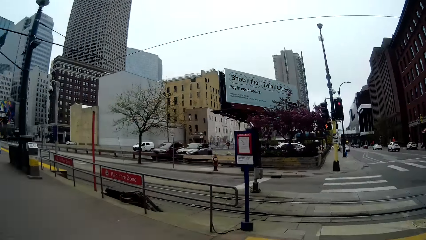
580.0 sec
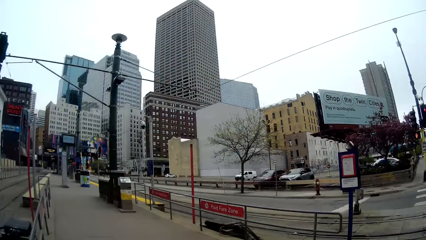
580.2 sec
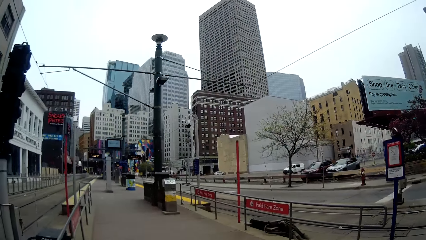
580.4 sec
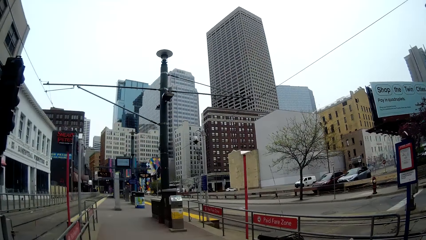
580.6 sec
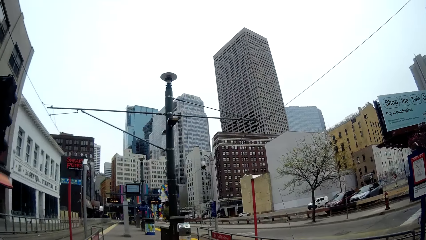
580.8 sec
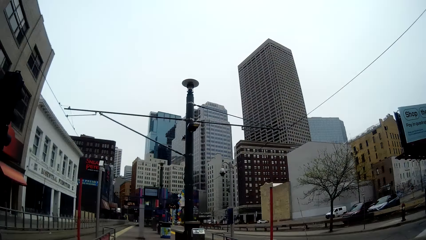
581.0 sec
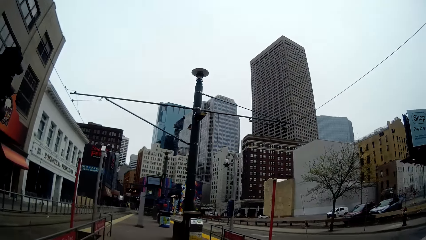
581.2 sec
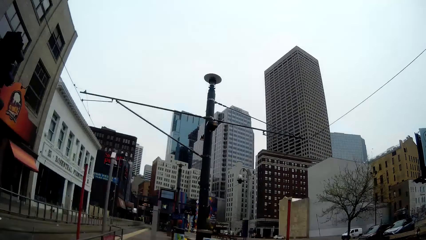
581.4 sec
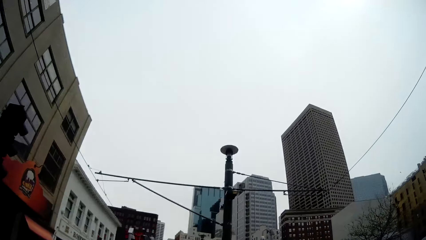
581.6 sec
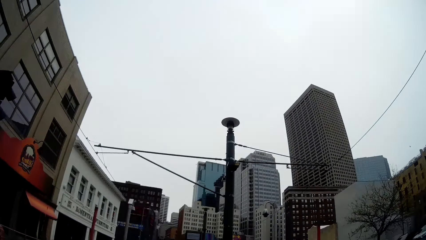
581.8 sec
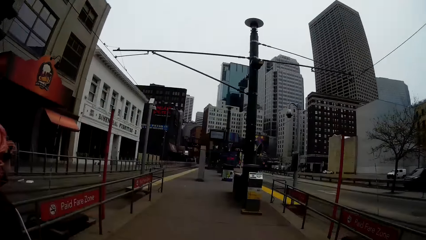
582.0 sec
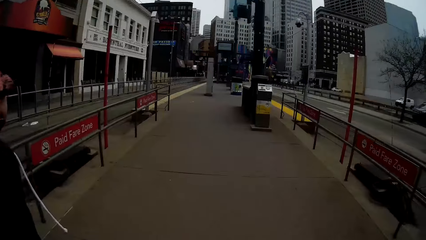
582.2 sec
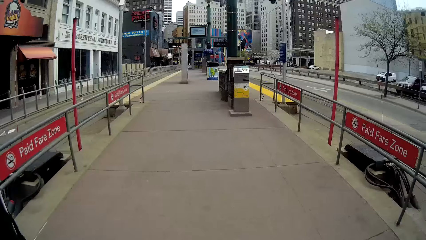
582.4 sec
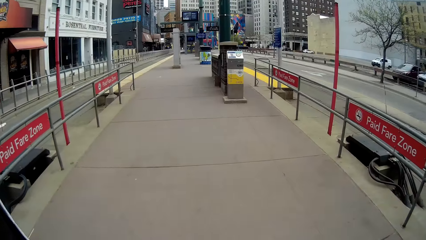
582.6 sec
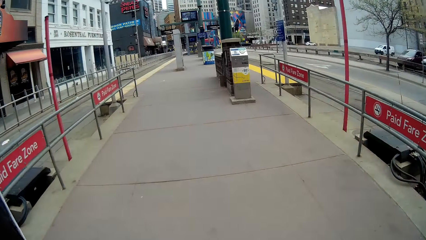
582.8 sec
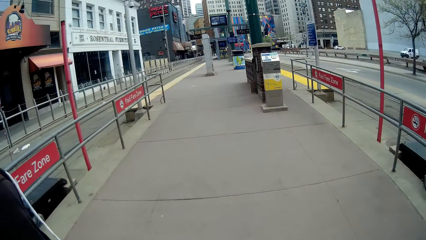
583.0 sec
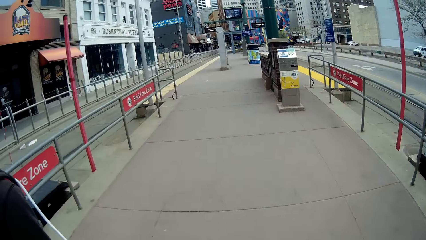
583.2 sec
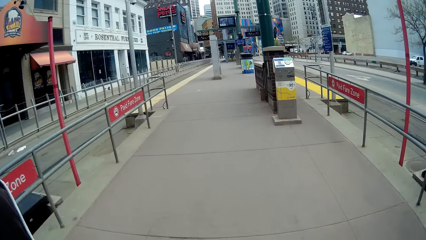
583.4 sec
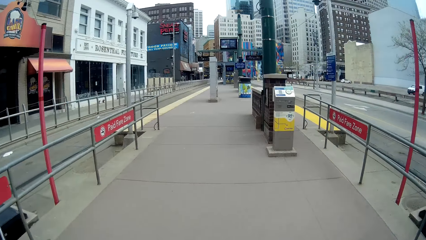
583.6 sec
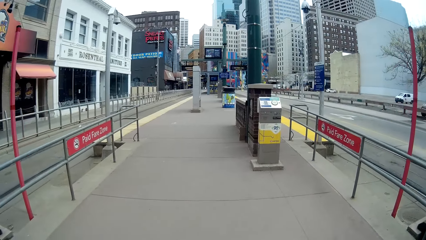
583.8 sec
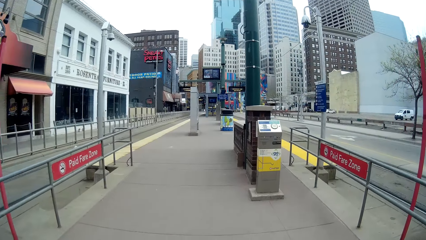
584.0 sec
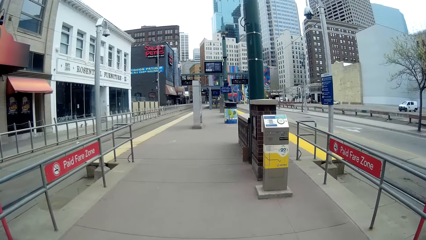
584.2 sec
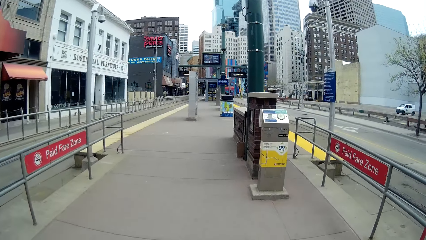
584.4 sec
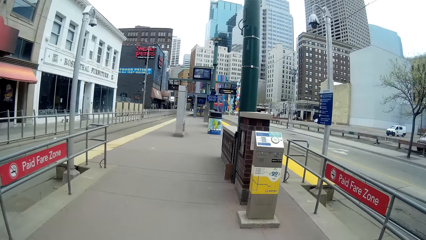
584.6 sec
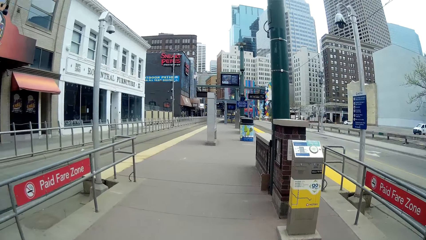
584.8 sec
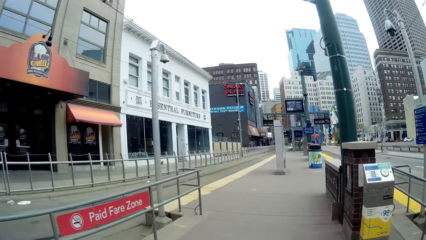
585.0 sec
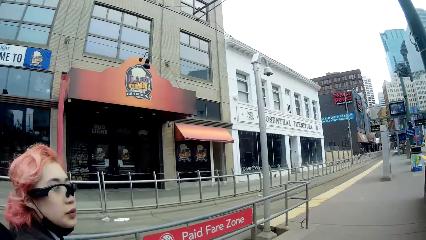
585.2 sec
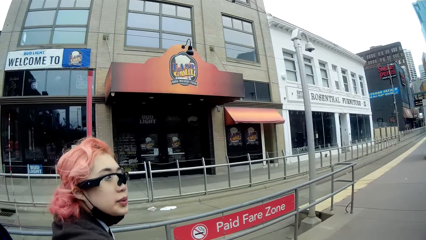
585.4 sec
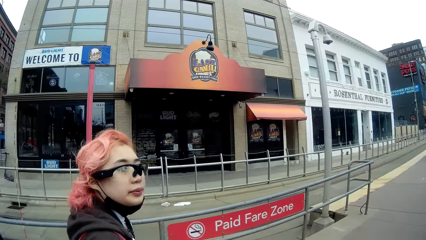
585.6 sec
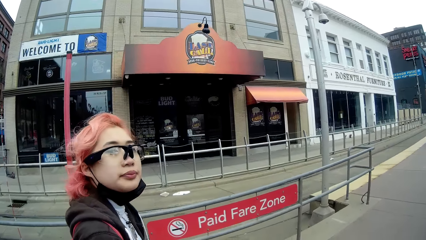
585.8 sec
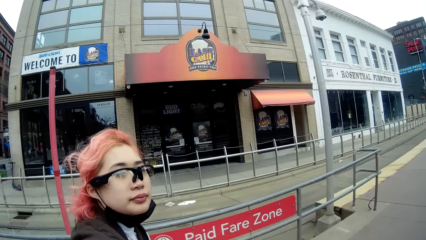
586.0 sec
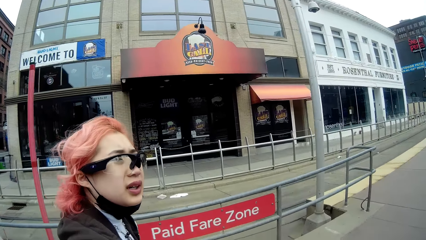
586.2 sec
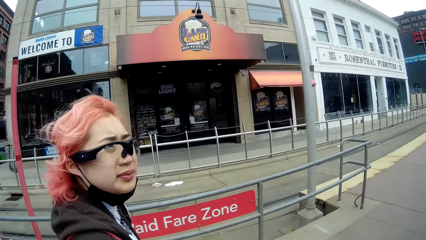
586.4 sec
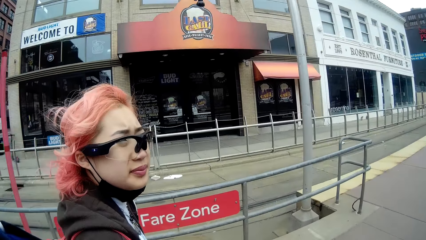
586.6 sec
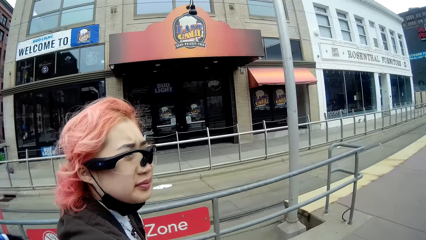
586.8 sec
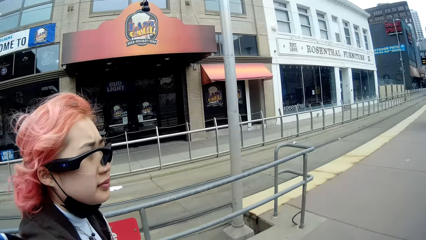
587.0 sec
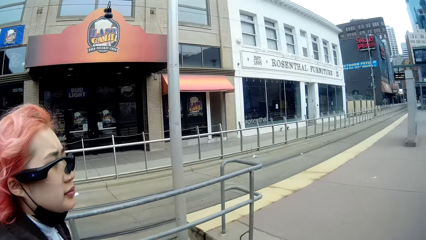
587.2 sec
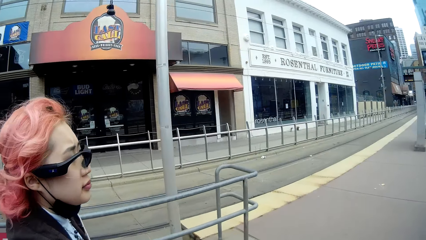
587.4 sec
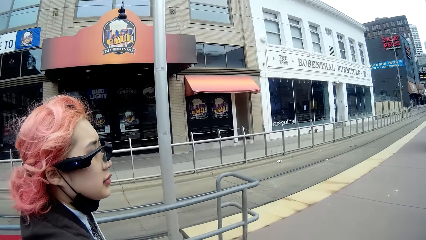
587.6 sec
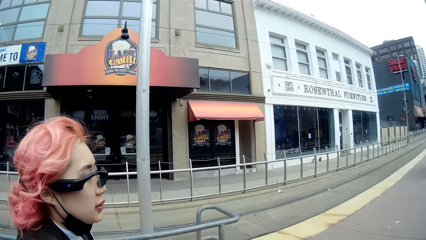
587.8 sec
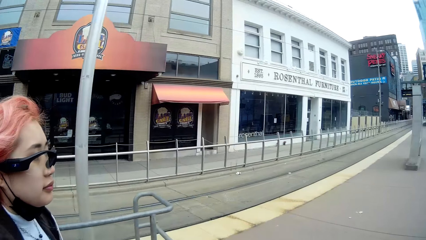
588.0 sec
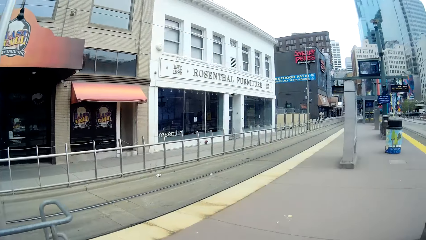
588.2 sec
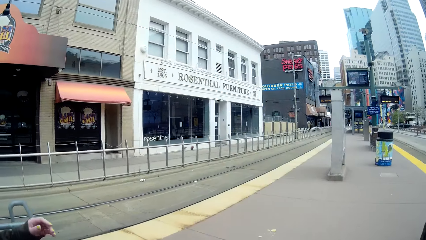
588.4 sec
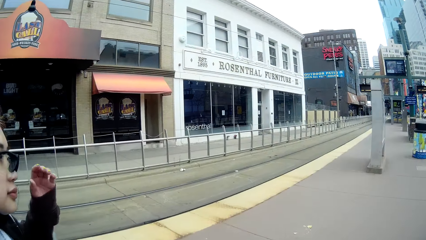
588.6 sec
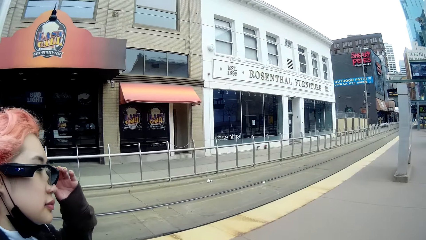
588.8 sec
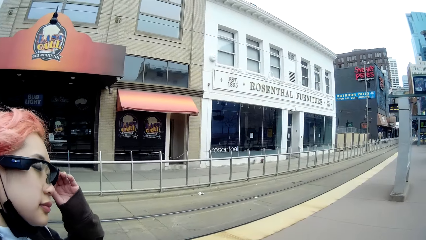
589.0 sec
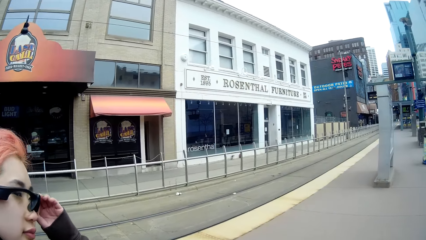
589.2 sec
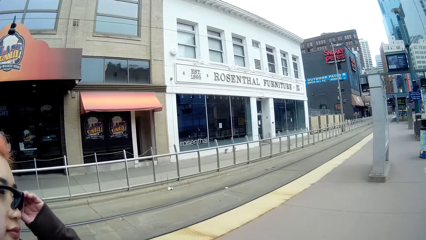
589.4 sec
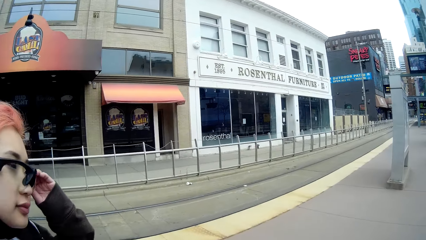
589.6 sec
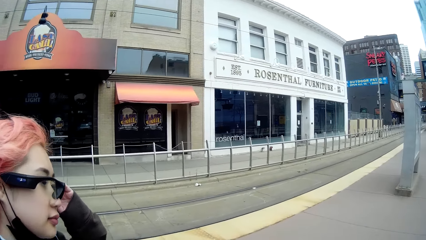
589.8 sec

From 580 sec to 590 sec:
The camera wearer walks on the pathway. They interact with a woman.
